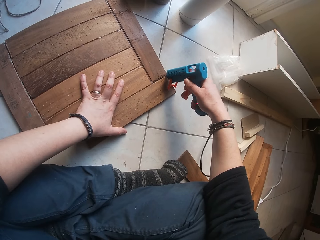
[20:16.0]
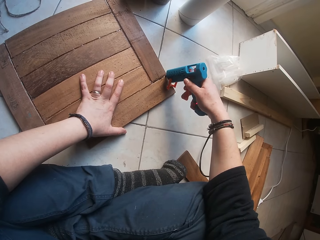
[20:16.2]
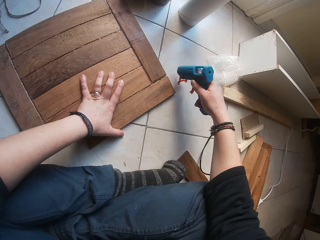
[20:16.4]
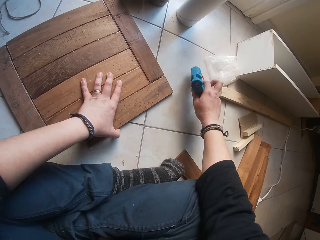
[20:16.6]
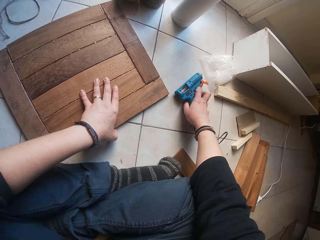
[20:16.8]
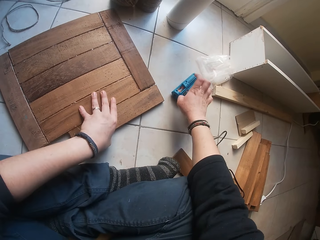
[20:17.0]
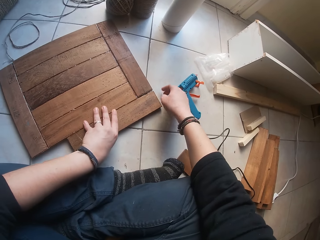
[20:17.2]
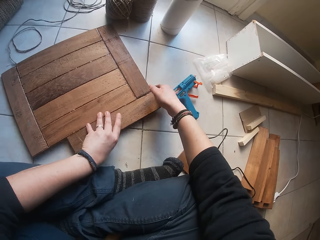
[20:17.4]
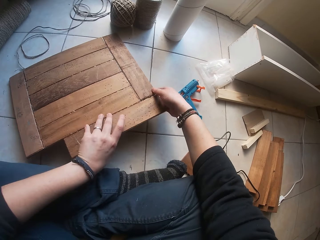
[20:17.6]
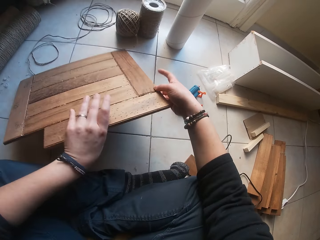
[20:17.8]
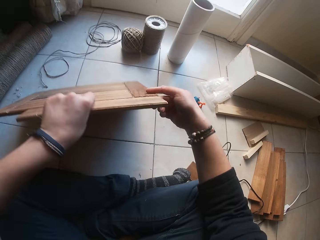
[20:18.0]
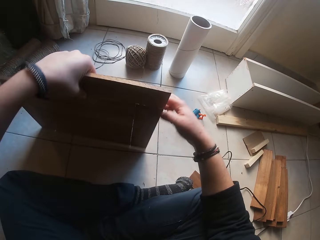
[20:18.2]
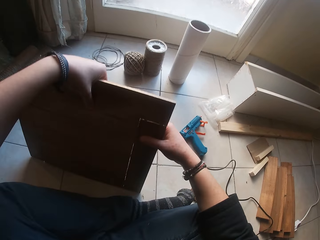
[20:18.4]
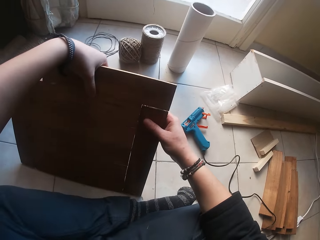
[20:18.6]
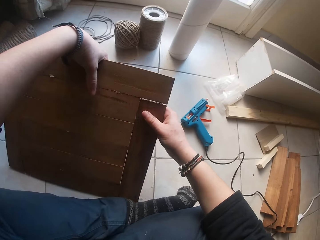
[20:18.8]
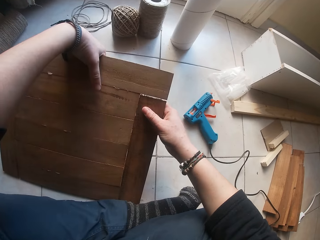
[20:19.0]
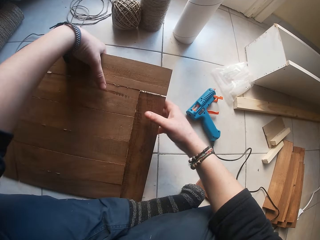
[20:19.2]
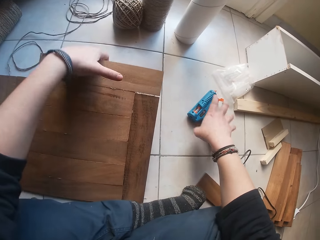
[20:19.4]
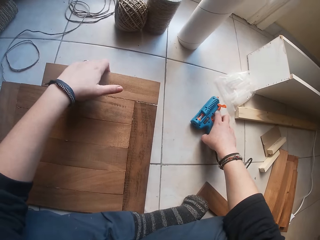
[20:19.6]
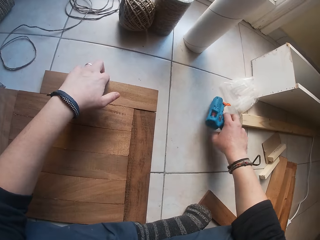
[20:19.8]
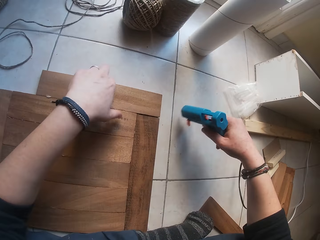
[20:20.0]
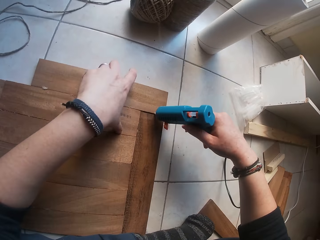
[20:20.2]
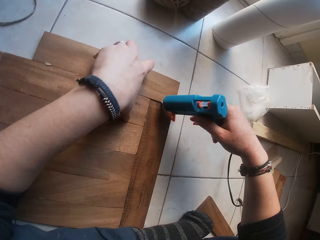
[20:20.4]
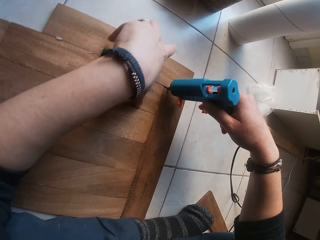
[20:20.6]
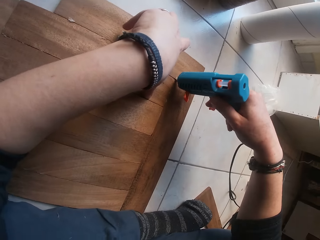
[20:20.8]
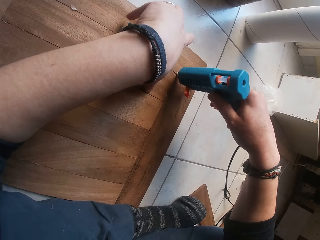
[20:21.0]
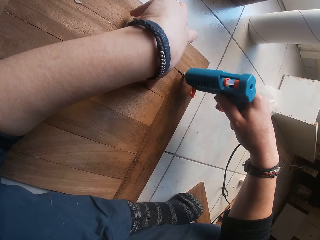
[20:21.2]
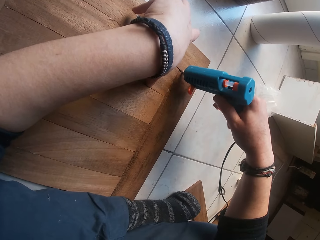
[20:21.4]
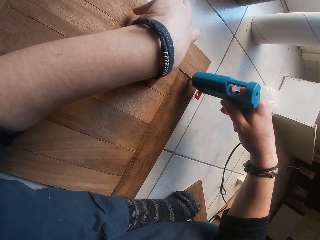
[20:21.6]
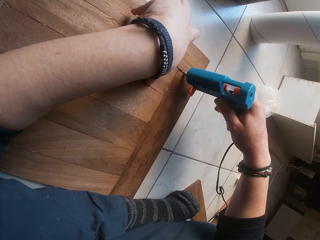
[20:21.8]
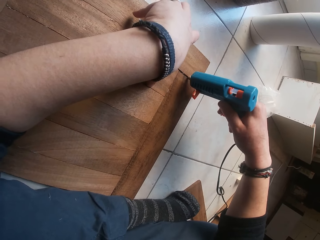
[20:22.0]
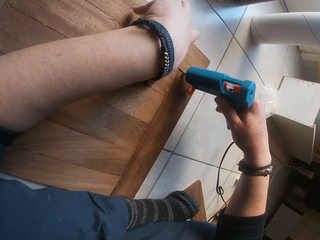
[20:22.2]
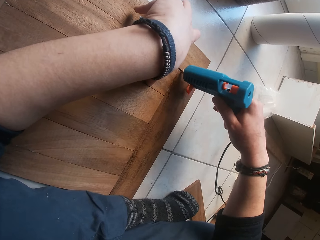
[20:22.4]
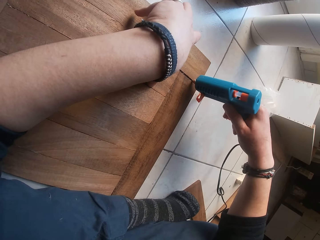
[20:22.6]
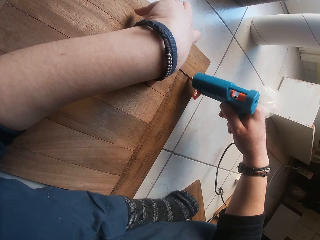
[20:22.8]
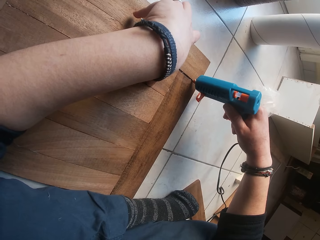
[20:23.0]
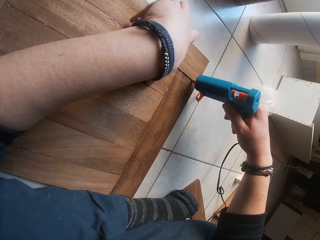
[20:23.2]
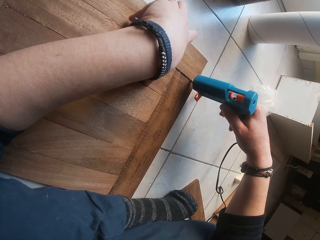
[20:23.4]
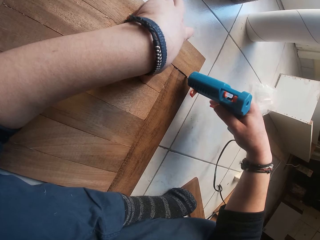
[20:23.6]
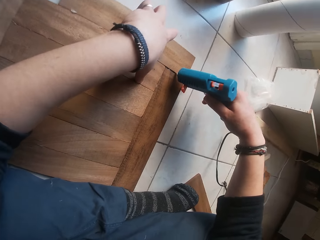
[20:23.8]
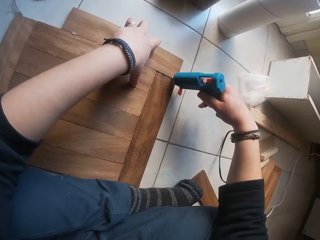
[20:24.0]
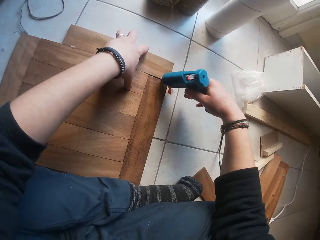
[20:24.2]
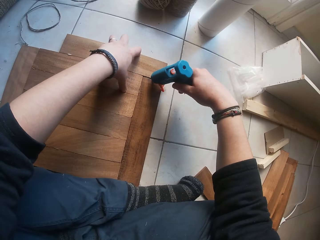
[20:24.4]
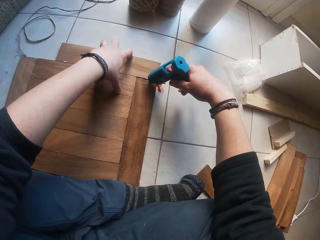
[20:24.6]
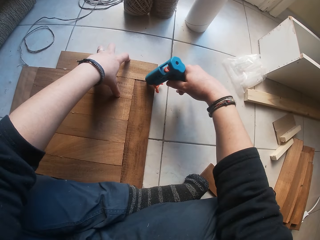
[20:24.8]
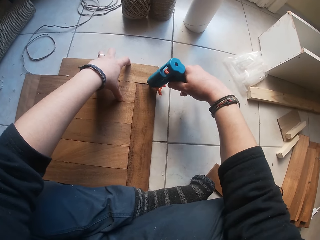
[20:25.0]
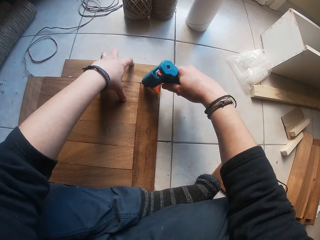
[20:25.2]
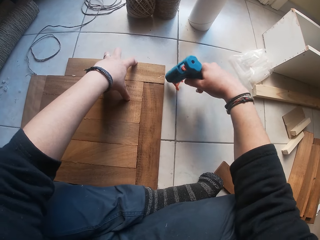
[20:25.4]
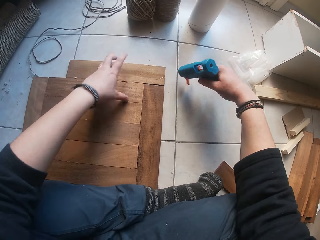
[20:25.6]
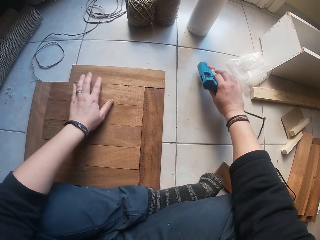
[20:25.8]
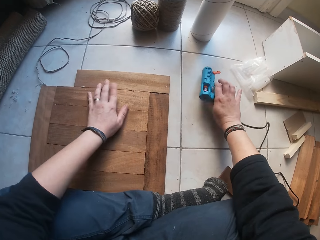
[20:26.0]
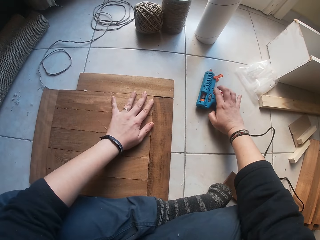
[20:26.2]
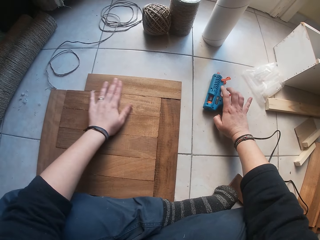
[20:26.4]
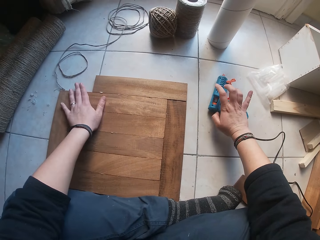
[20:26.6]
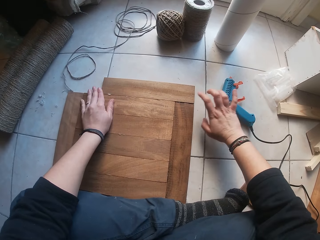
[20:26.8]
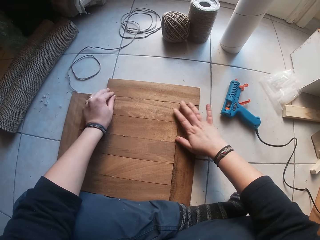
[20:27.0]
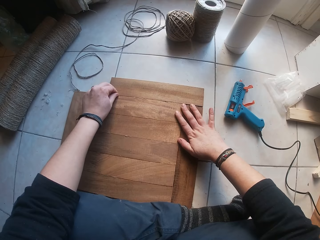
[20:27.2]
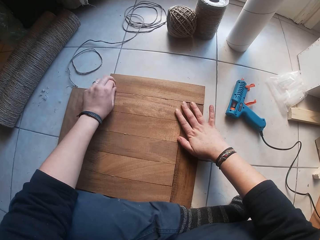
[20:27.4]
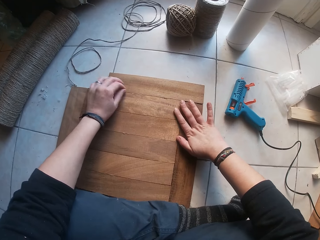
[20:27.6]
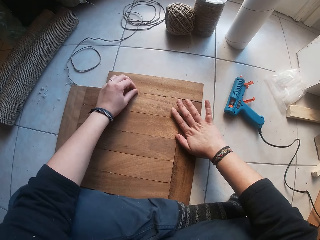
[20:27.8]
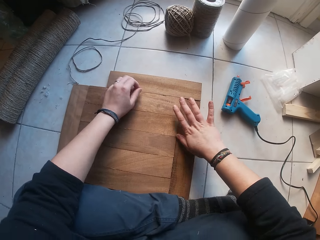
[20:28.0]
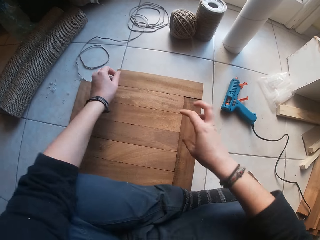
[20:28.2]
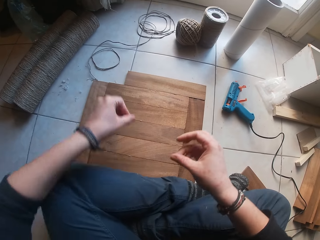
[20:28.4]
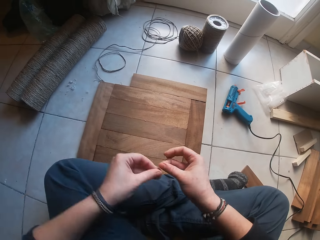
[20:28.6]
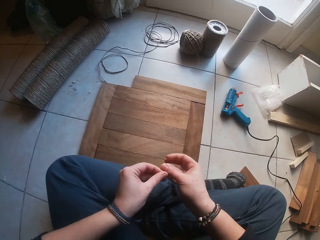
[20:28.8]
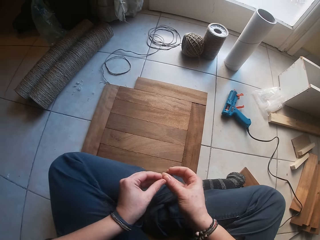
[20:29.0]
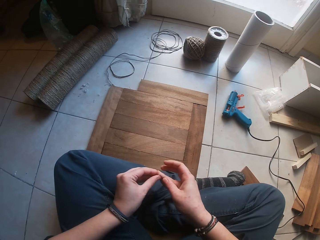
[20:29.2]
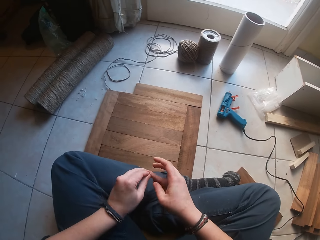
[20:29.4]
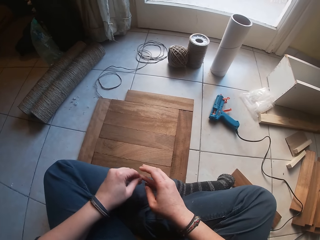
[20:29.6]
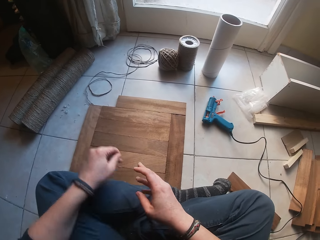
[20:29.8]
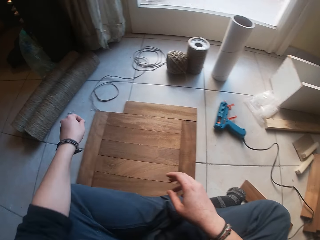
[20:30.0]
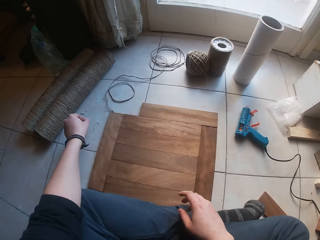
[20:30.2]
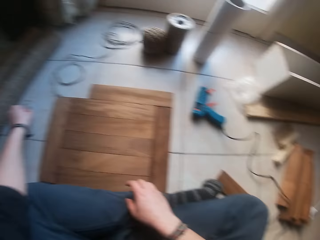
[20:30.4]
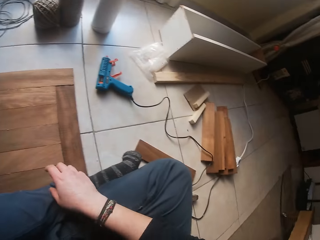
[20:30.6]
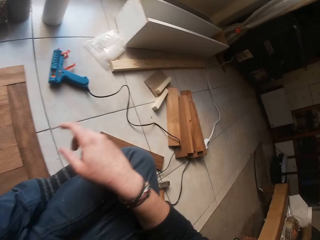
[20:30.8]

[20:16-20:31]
The camera wearer places the glue gun down. They pick up the wood. They place the glue gun down. They place the glue gun down again. They move the hand.

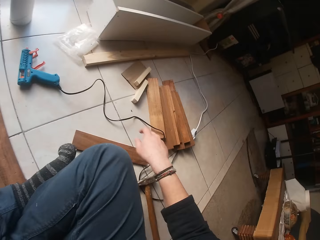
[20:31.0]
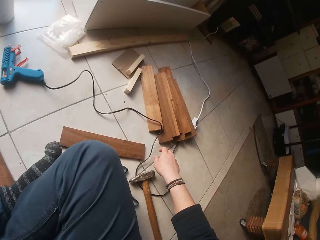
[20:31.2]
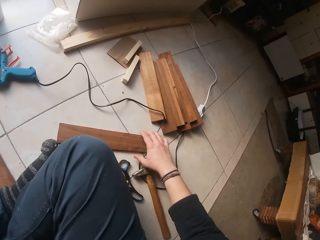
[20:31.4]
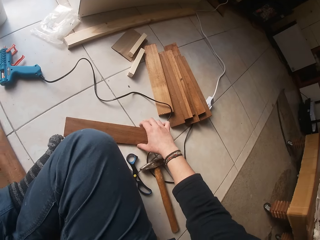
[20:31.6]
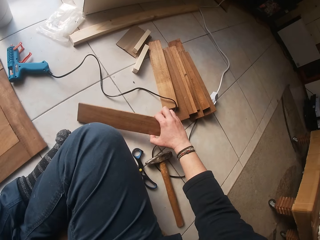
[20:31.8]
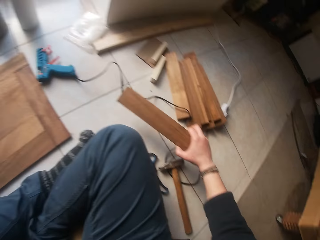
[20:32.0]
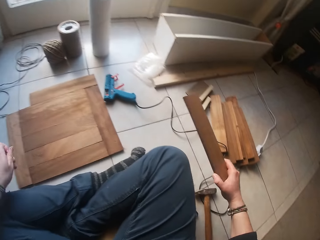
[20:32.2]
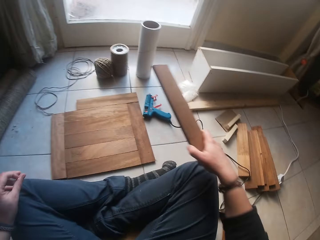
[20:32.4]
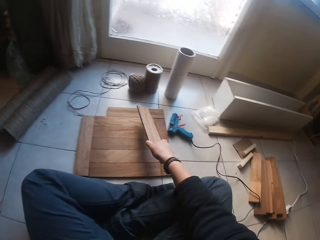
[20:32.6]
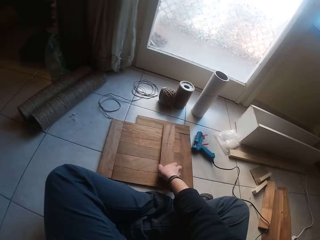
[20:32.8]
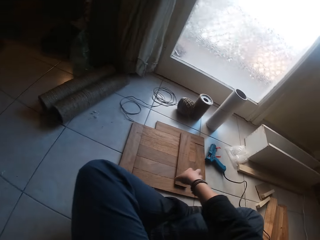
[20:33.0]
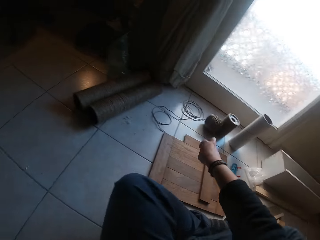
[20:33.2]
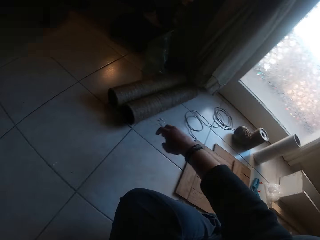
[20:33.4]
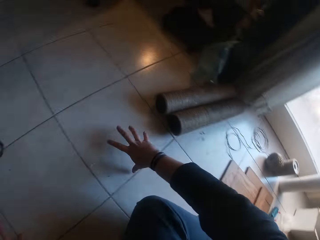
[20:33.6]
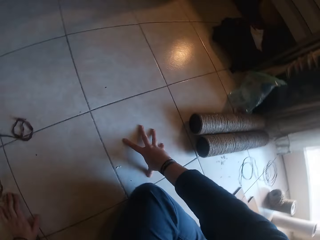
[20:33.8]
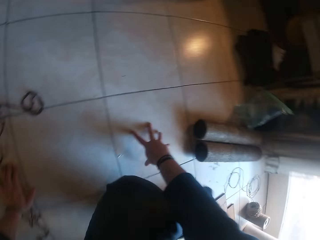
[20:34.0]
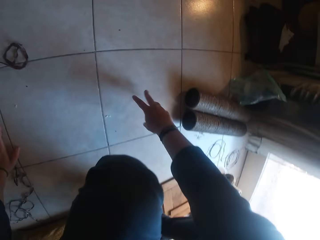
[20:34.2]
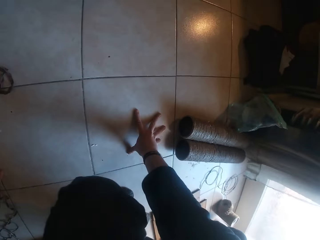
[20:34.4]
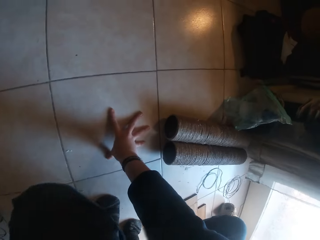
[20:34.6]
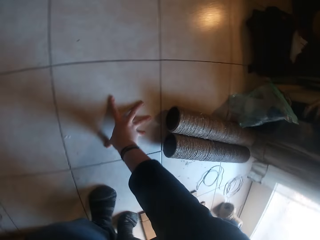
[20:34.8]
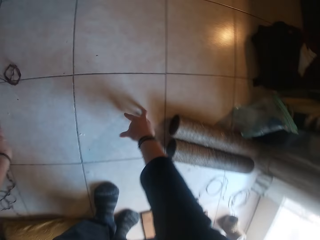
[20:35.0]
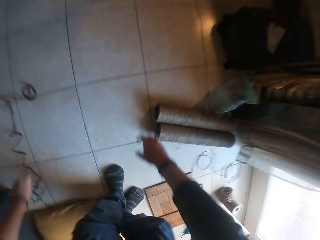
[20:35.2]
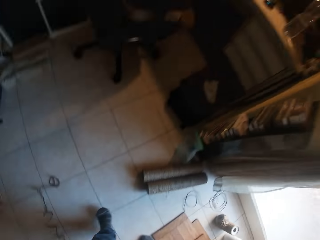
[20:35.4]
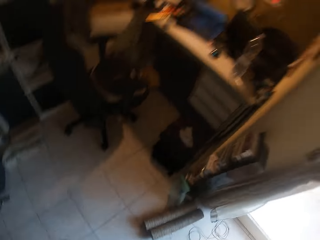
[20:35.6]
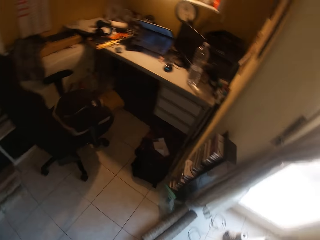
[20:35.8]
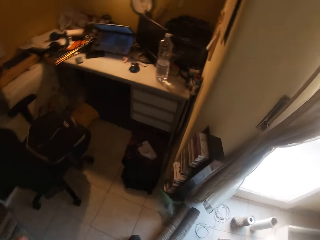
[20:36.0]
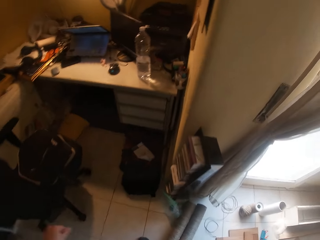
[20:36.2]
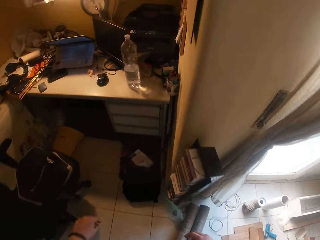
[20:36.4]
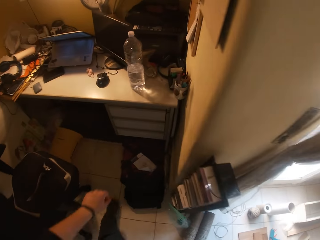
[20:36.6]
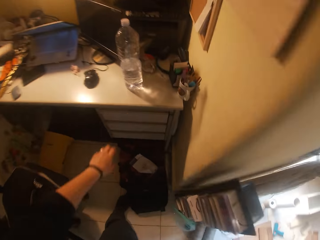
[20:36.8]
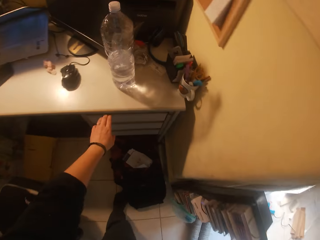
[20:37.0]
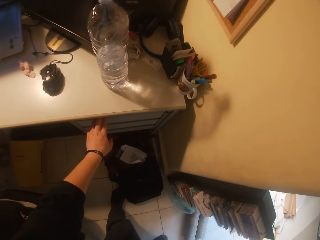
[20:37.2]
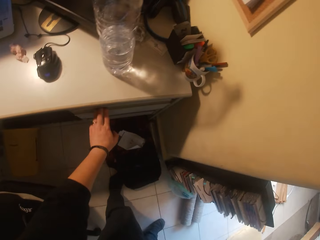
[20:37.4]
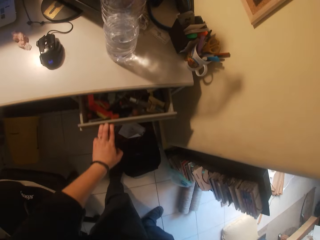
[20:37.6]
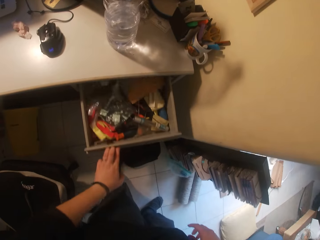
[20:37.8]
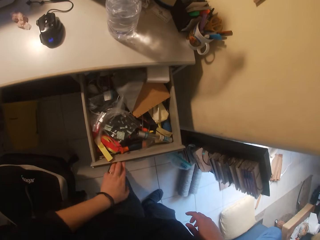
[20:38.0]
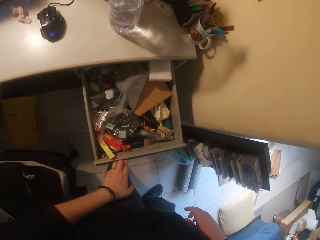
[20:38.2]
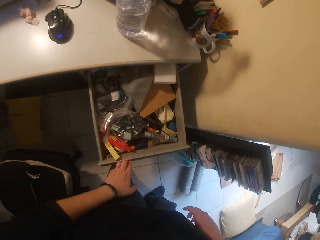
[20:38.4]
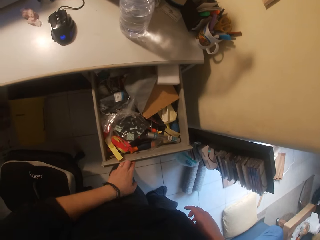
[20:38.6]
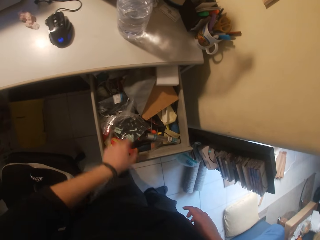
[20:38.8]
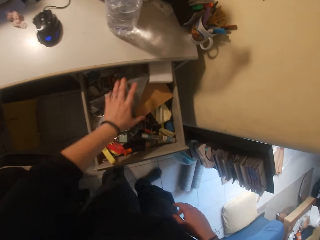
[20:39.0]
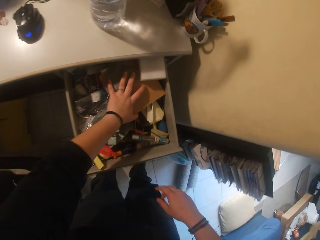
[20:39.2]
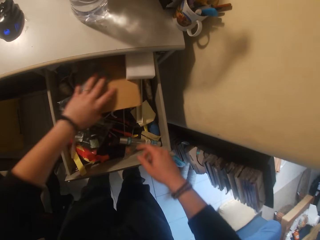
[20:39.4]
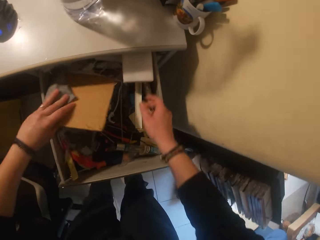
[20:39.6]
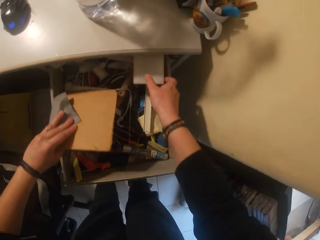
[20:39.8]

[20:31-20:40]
The camera wearer picks up the wood. They place the wood. They move around. They walk around. They open the drawer.
